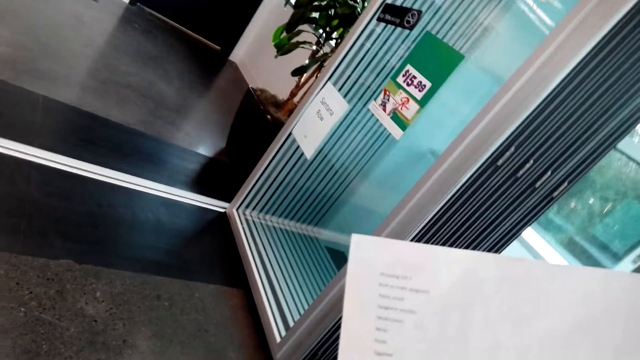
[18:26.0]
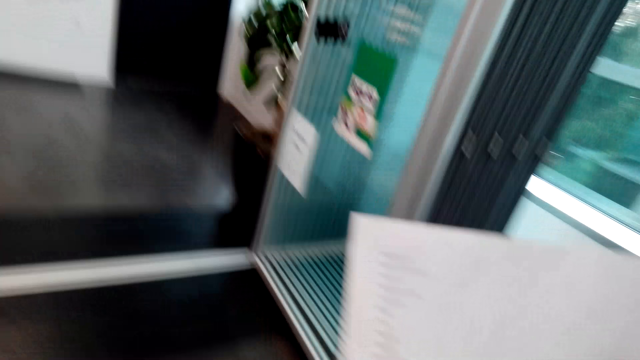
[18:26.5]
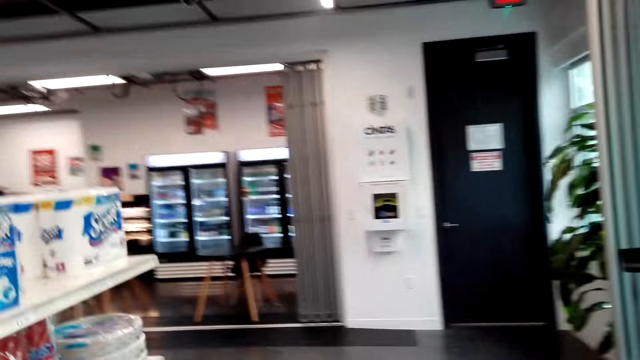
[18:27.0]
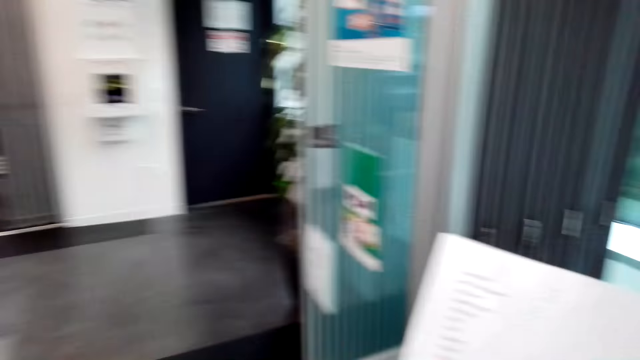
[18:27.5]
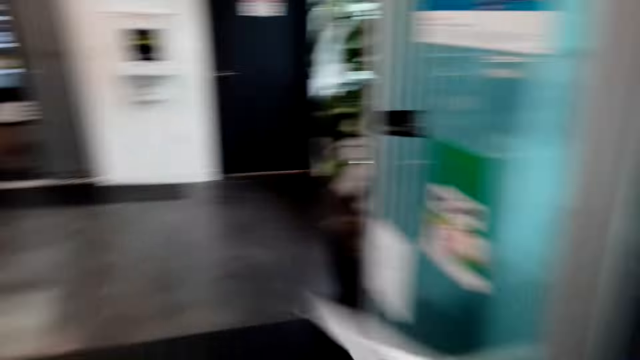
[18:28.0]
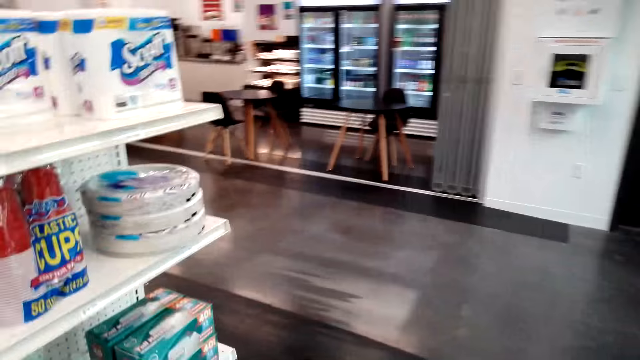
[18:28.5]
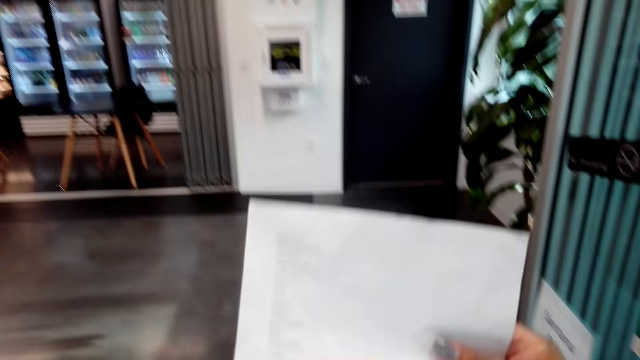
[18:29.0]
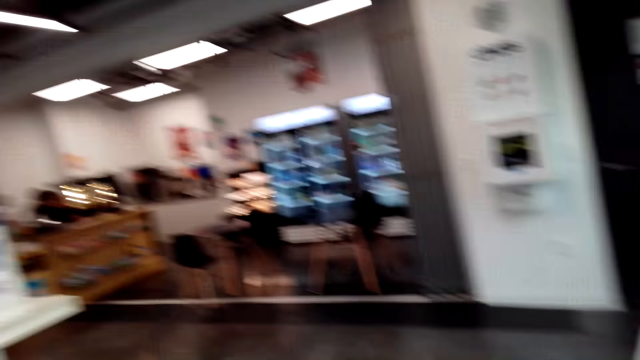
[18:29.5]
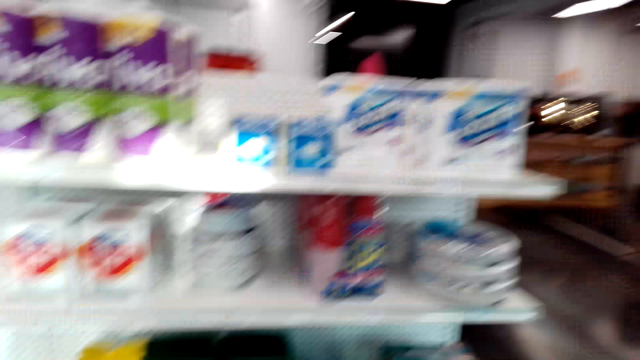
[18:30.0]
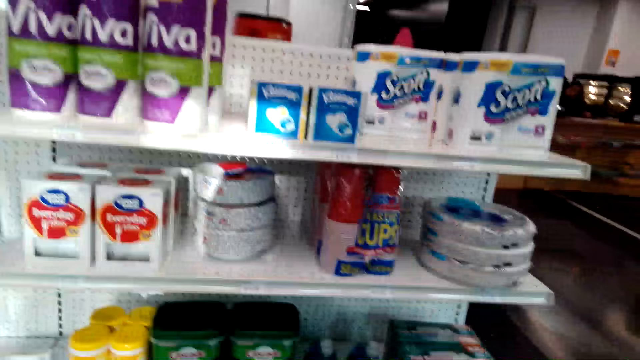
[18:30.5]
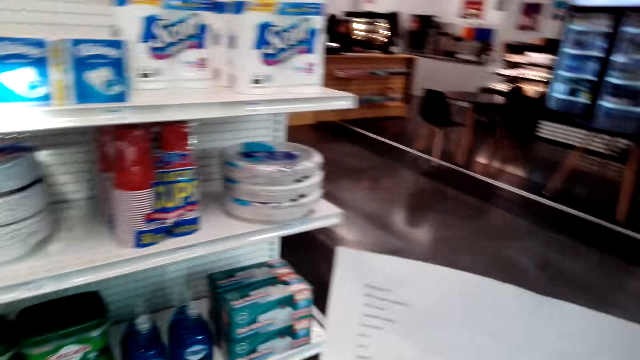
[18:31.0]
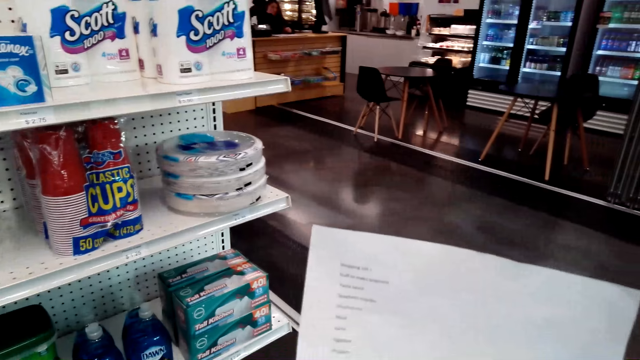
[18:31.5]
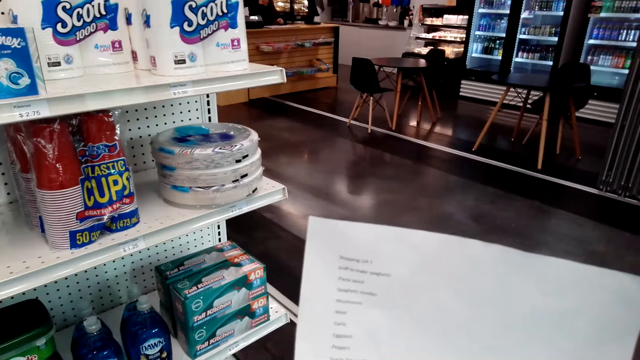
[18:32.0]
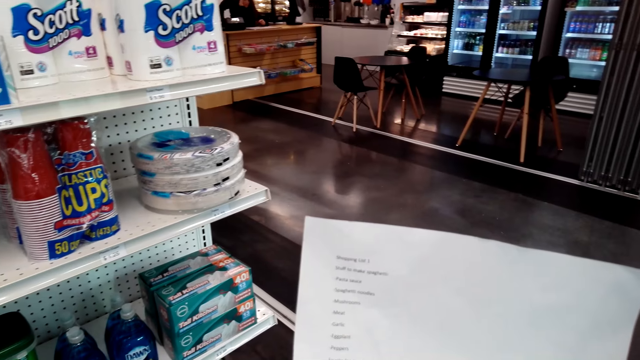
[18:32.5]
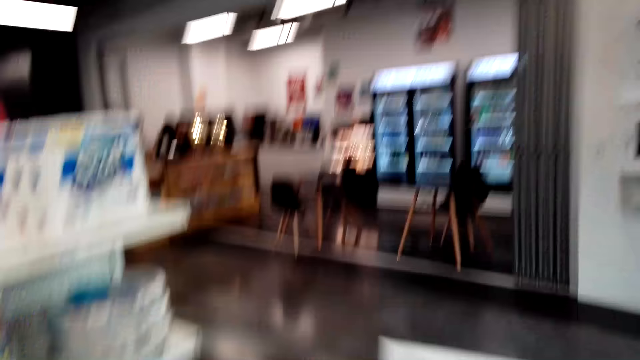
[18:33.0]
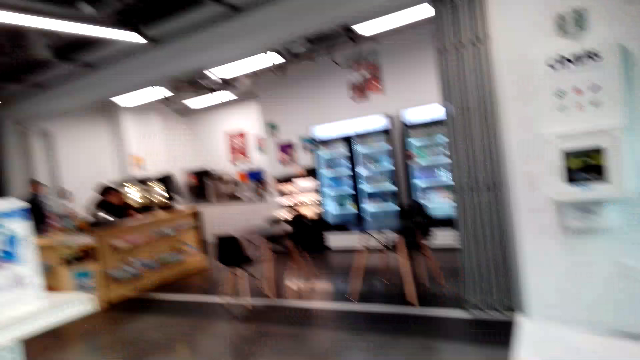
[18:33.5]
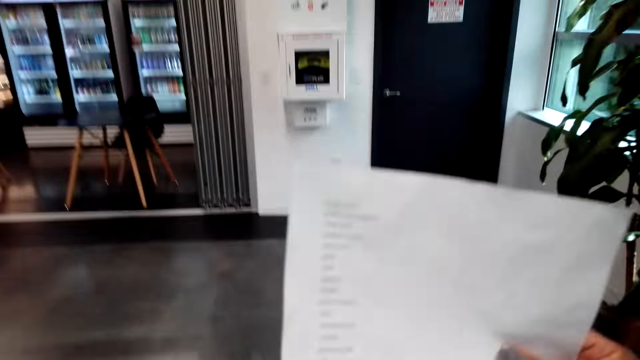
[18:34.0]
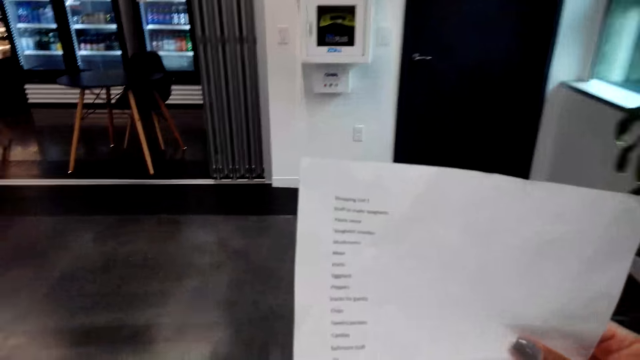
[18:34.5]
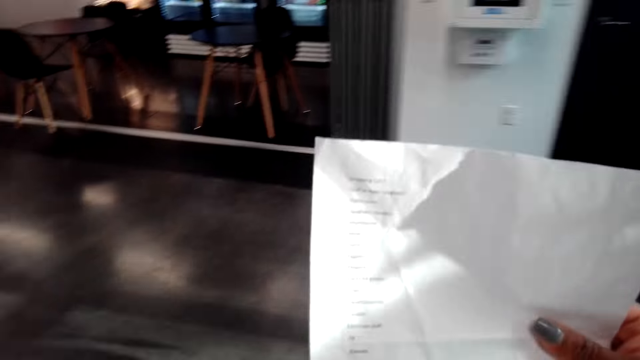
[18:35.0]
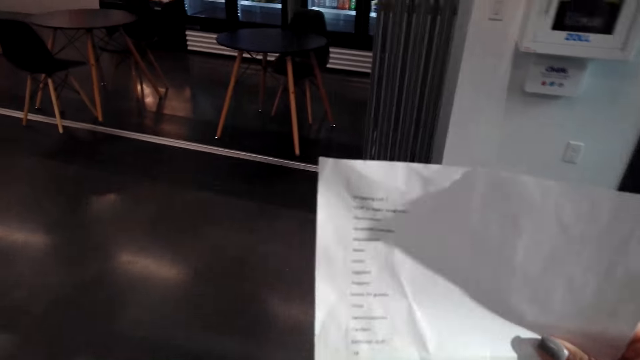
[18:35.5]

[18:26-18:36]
The camera wearer holds a list. They stare at the shopping list and walk around. They hold the list repeatedly. They stare at the shopping list again. A man stands at the cashier. A lady sits at the cashier. The camera wearer looks around. They hold the list again and stare at the shopping list again.

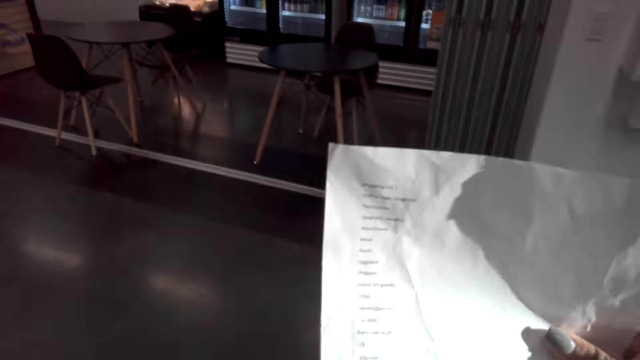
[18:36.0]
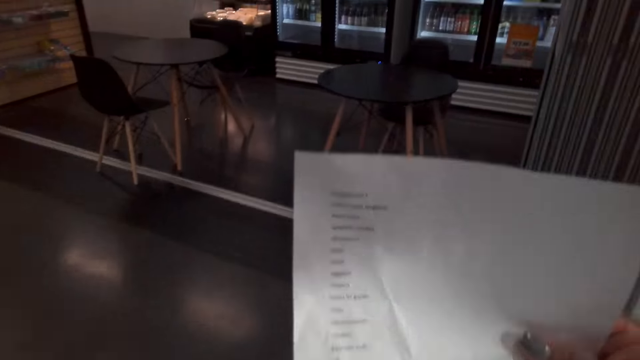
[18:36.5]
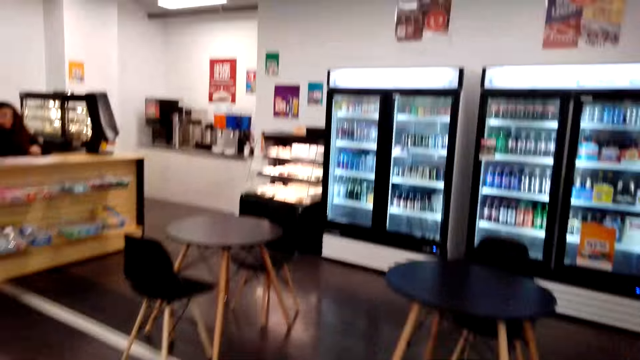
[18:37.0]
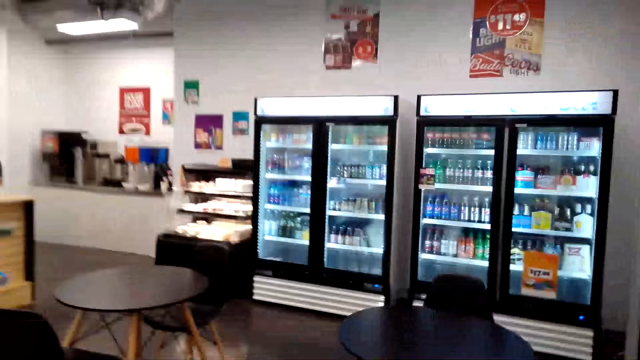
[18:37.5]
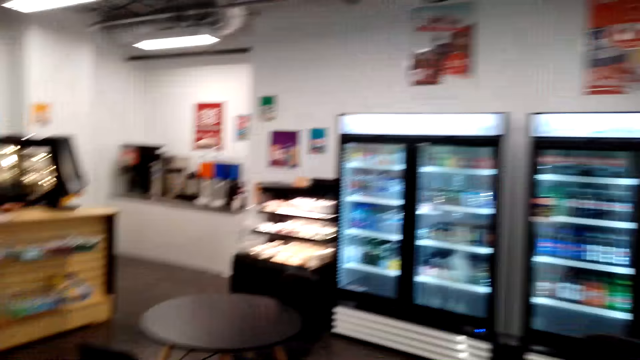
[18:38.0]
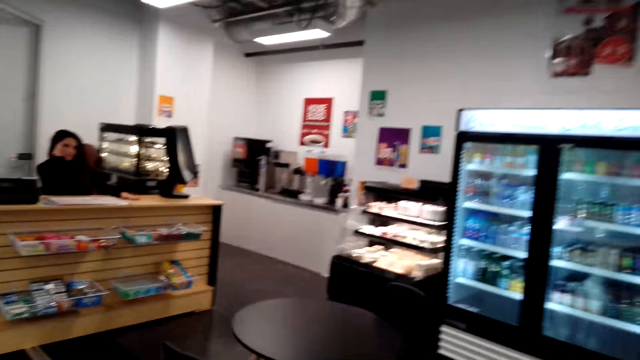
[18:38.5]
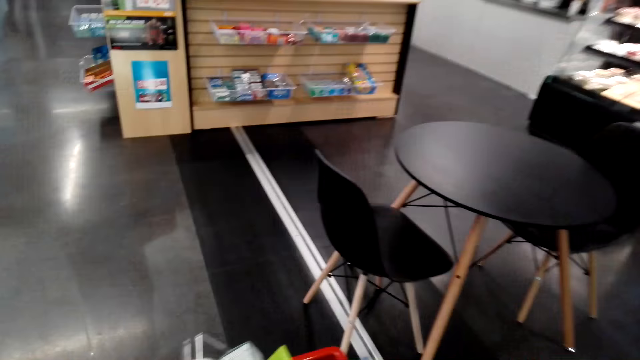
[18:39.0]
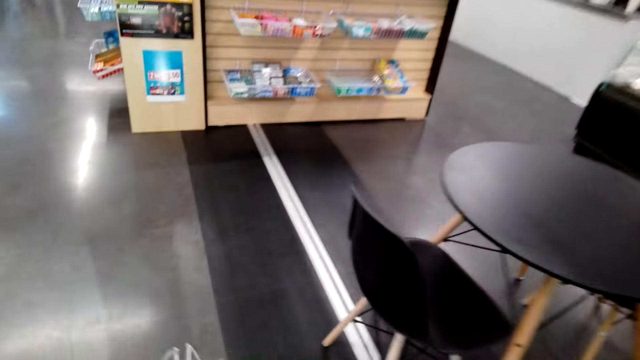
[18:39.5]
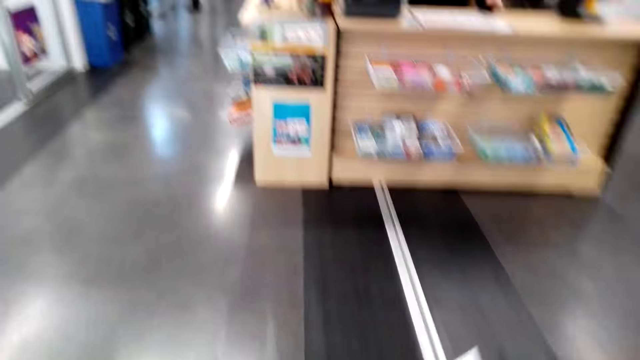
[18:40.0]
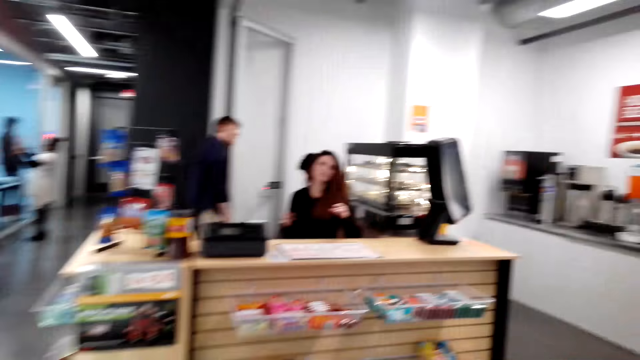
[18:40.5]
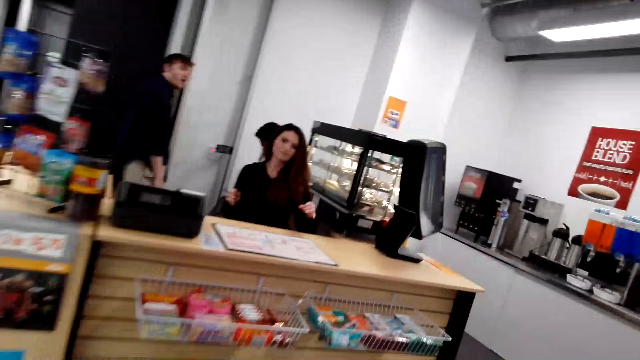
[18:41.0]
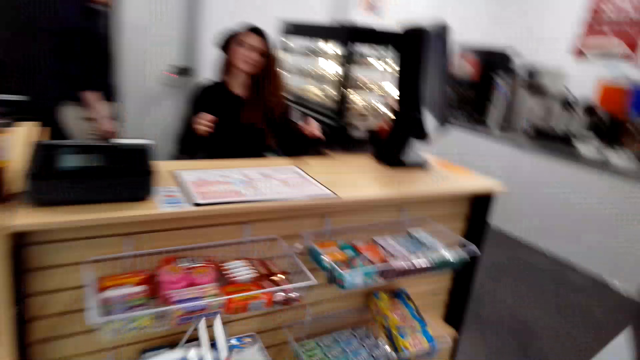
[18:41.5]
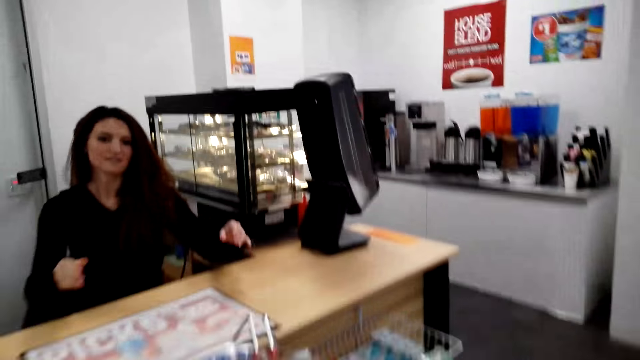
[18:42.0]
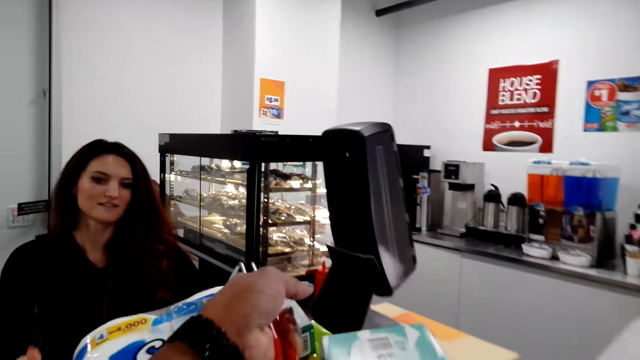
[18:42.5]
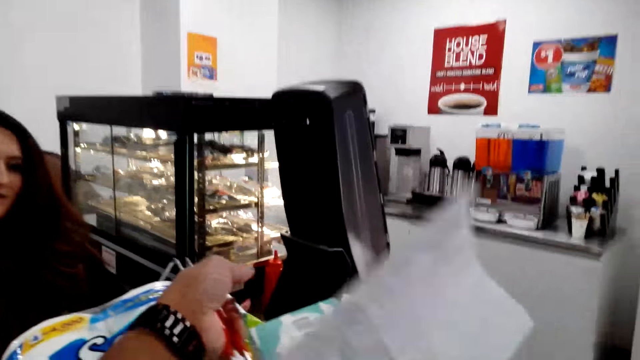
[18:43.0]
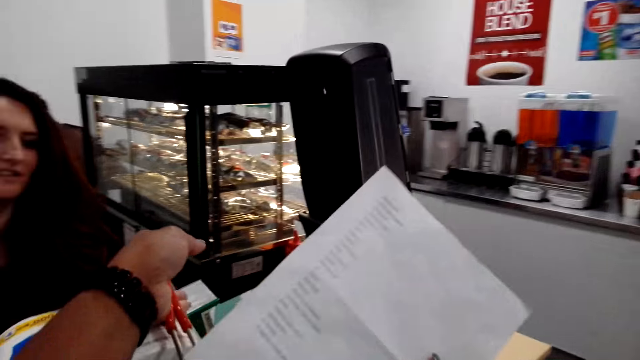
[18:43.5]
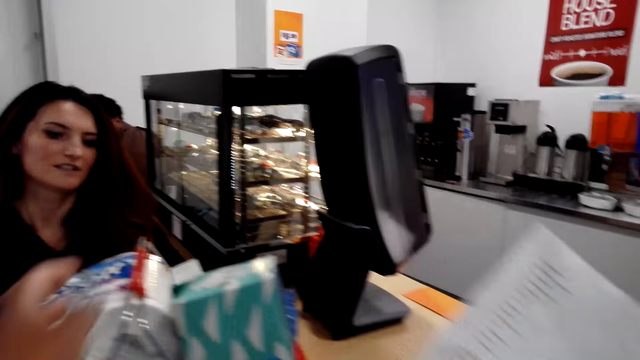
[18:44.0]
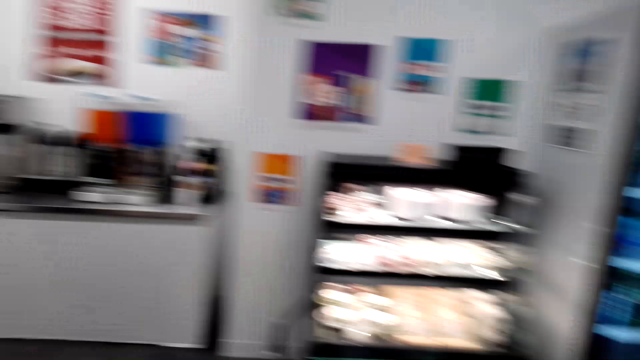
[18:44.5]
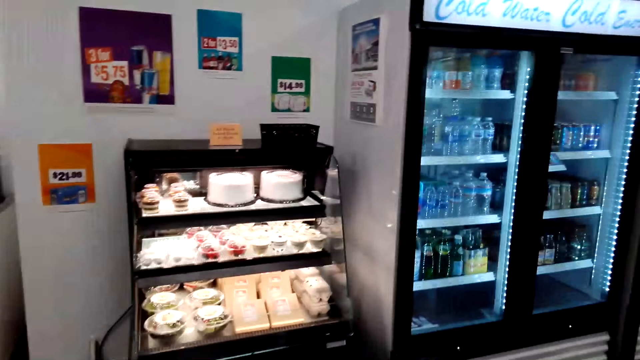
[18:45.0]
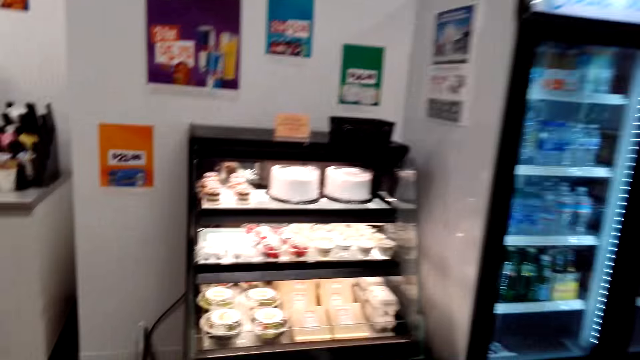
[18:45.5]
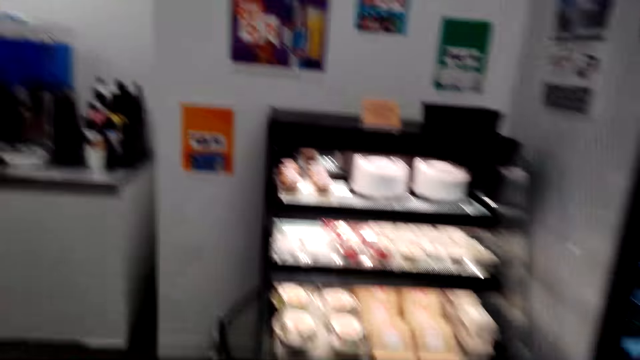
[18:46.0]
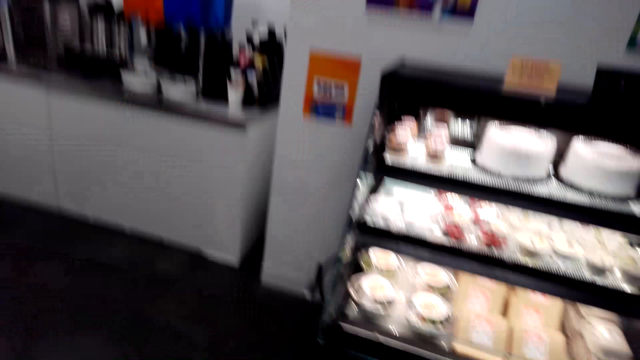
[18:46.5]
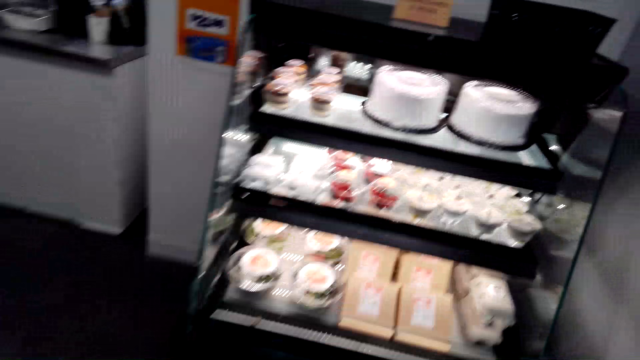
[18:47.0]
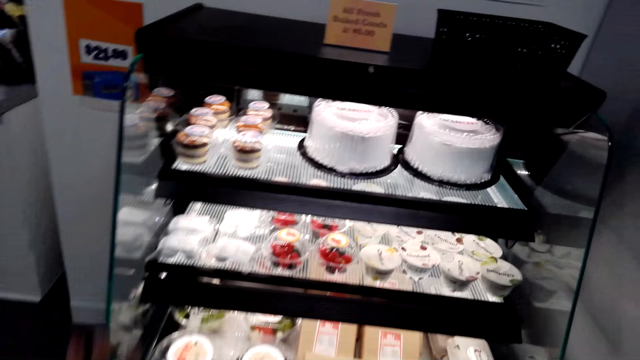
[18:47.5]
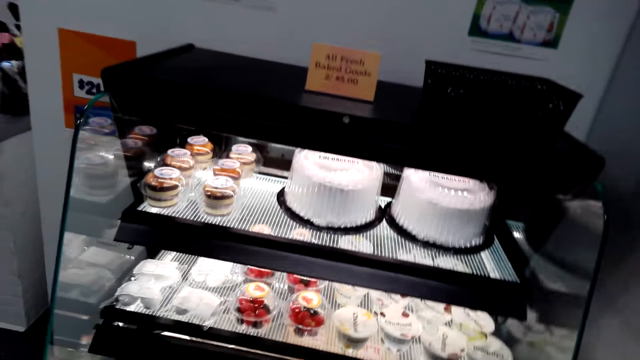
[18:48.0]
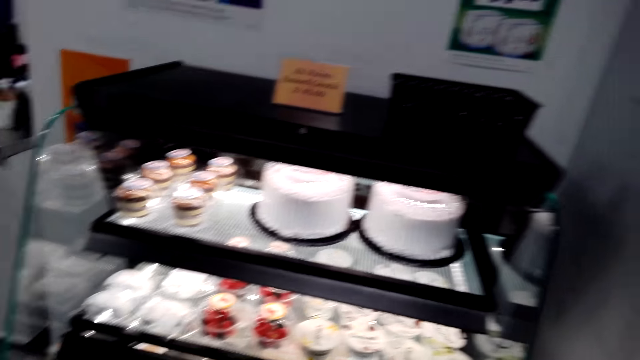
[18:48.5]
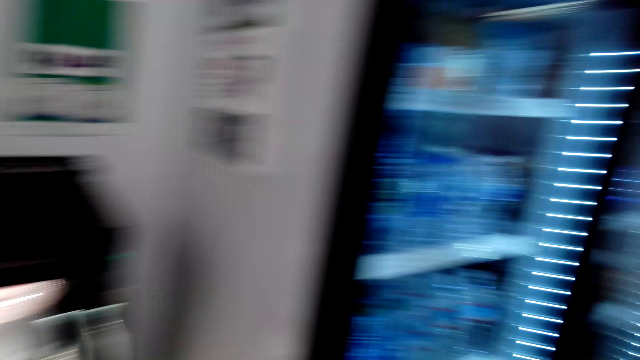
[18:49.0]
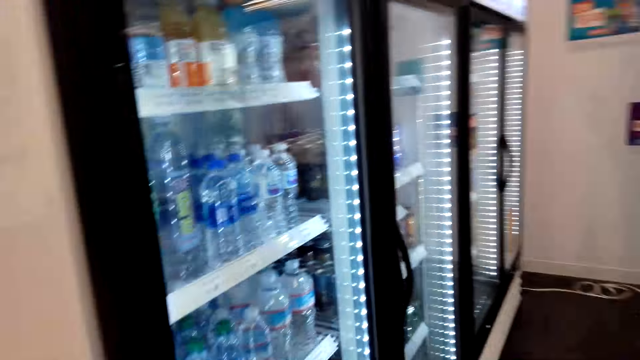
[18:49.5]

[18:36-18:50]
The camera wearer walks towards the counter. A lady sits at the cashier. She sits at the cashier again. A man stands at the cashier. The camera wearer walks around the supermarket. The lady sits at the cashier again. The man stands at the cashier again. The camera wearer puts the shopping basket on the counter. They walk around the supermarket.
